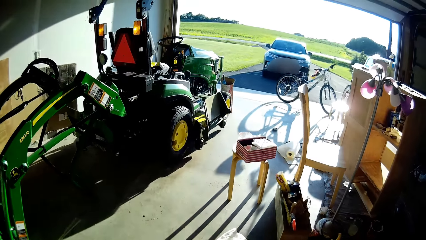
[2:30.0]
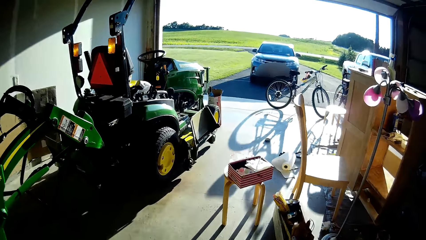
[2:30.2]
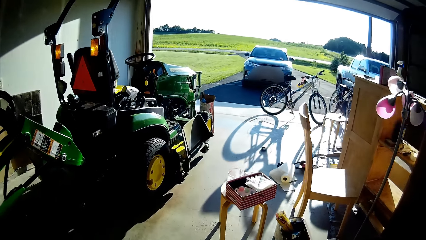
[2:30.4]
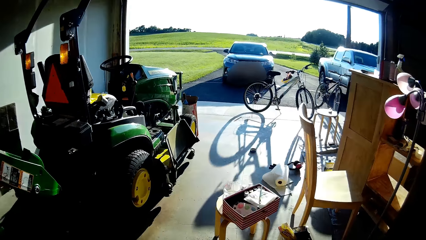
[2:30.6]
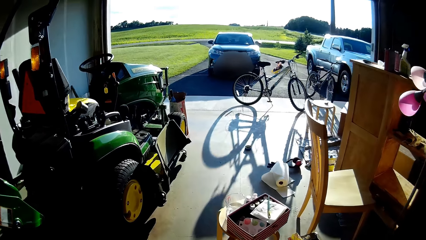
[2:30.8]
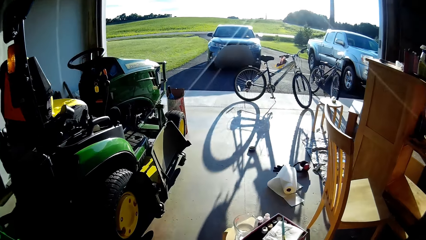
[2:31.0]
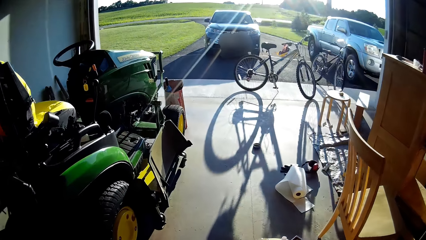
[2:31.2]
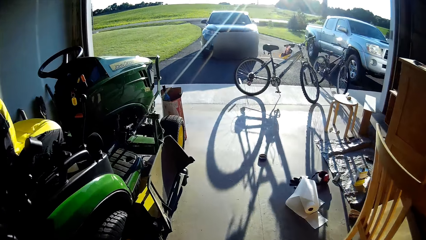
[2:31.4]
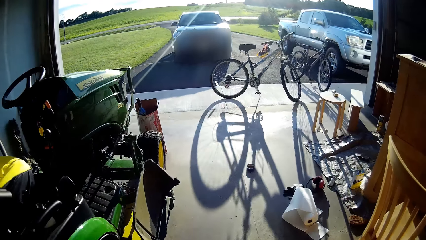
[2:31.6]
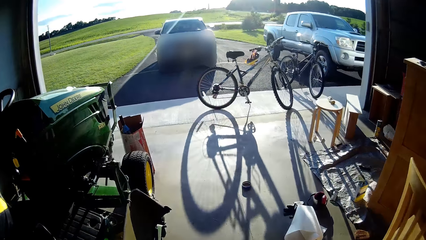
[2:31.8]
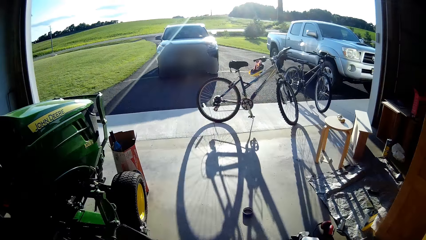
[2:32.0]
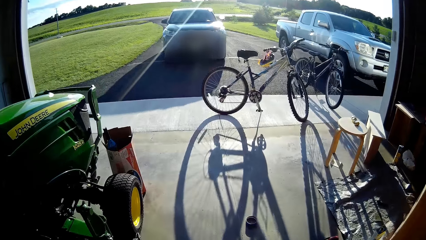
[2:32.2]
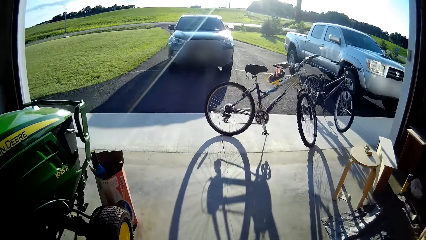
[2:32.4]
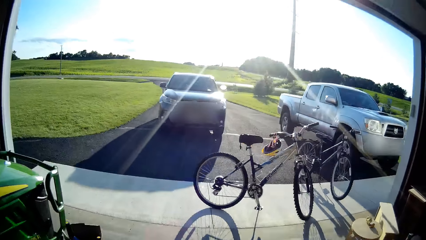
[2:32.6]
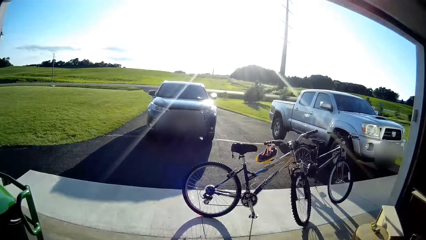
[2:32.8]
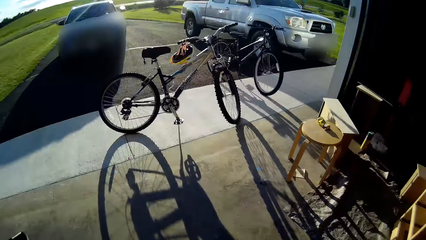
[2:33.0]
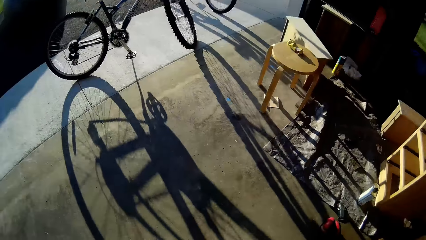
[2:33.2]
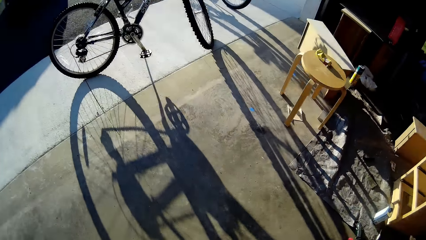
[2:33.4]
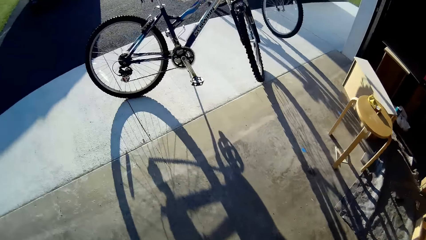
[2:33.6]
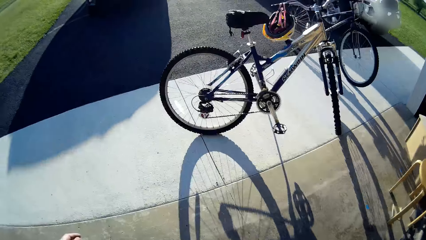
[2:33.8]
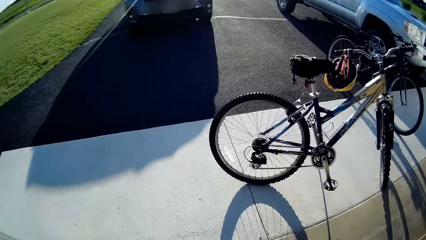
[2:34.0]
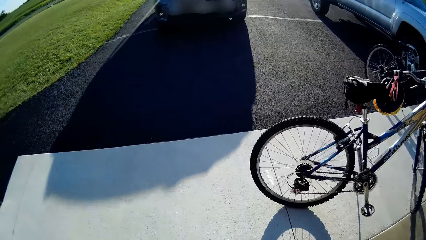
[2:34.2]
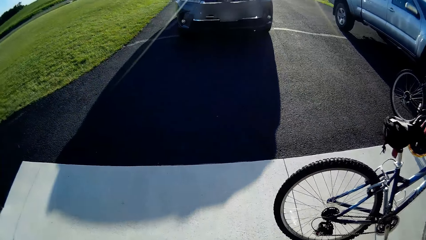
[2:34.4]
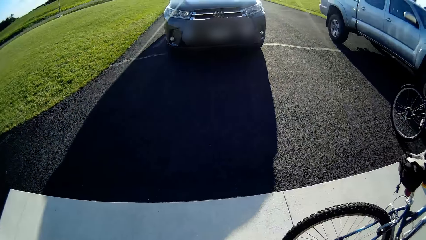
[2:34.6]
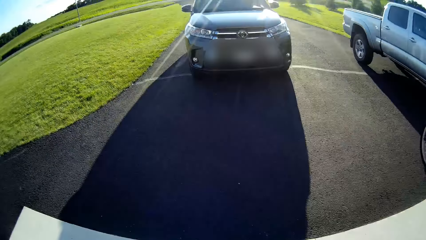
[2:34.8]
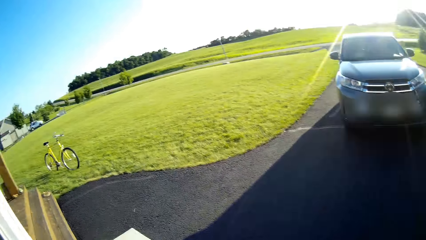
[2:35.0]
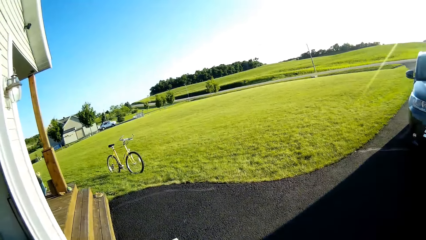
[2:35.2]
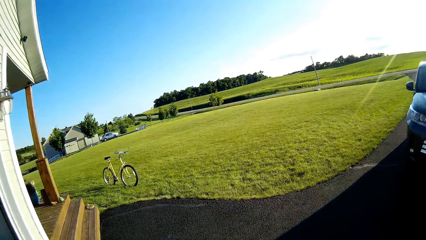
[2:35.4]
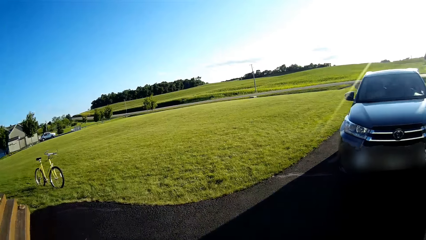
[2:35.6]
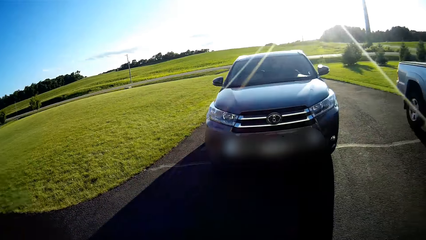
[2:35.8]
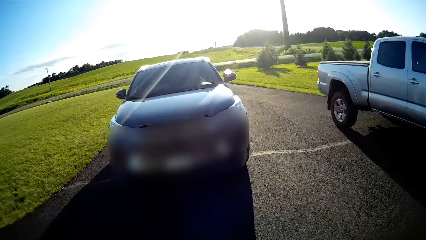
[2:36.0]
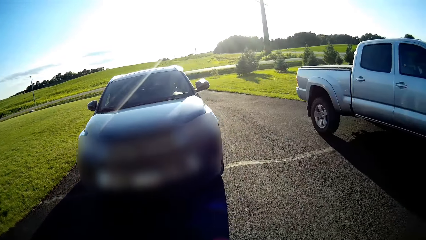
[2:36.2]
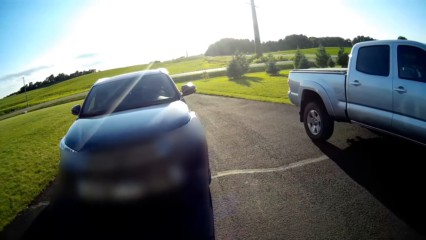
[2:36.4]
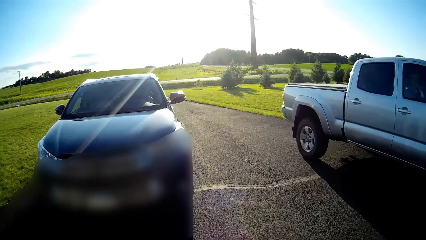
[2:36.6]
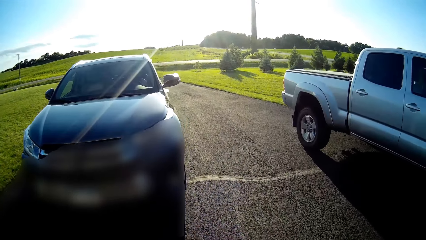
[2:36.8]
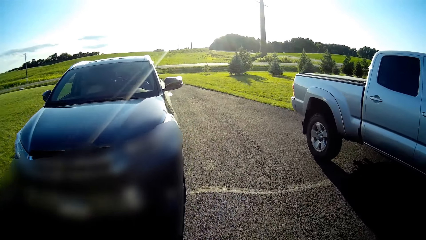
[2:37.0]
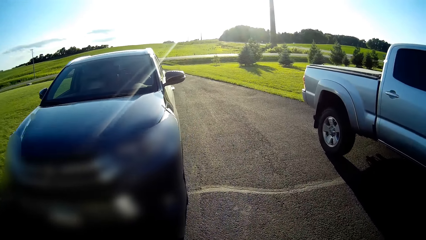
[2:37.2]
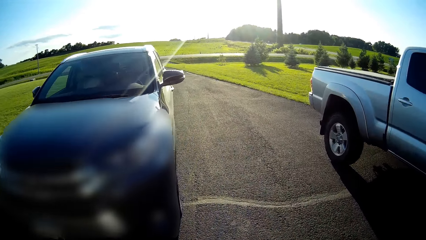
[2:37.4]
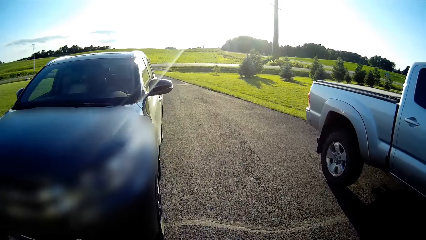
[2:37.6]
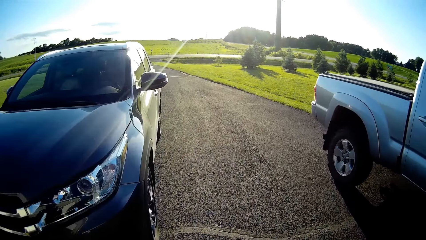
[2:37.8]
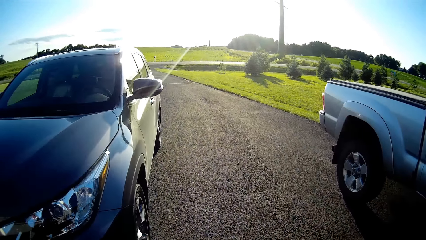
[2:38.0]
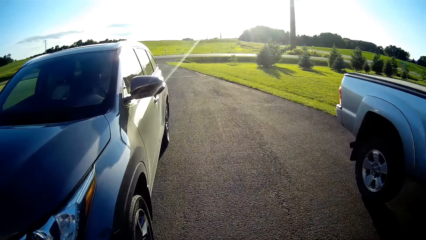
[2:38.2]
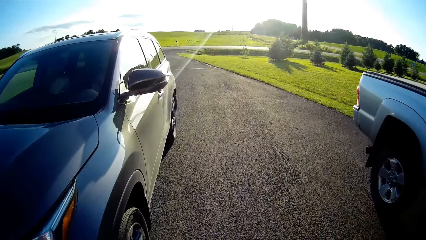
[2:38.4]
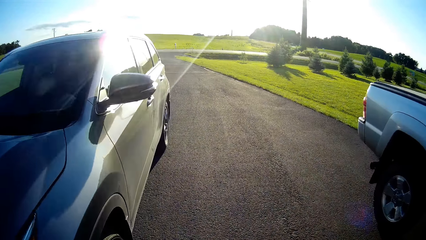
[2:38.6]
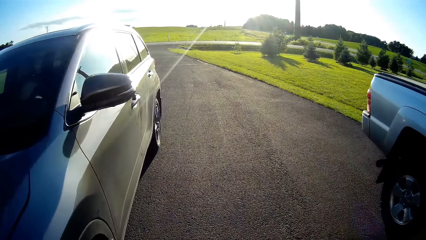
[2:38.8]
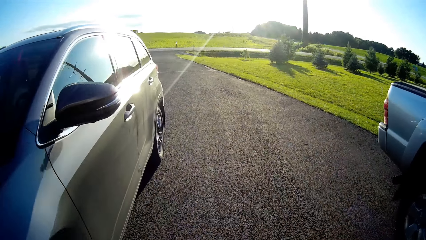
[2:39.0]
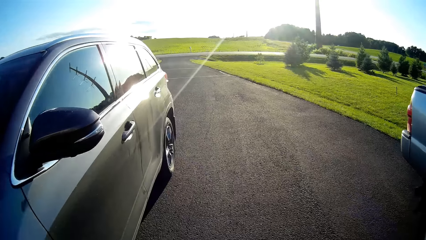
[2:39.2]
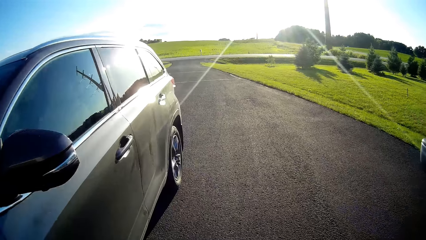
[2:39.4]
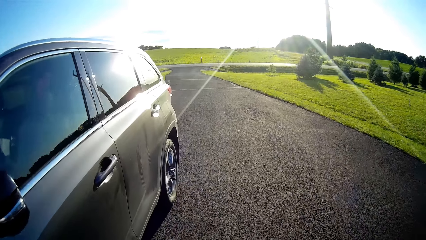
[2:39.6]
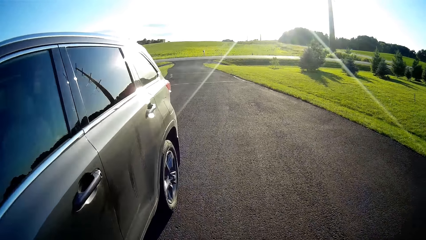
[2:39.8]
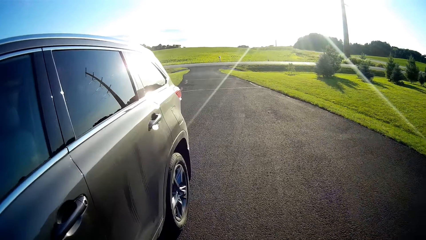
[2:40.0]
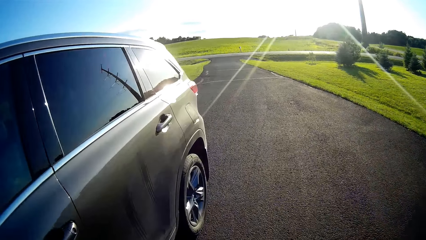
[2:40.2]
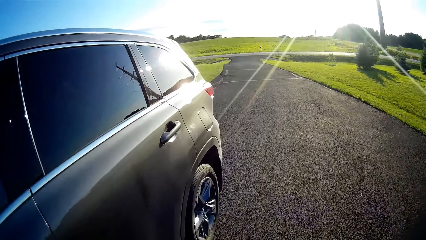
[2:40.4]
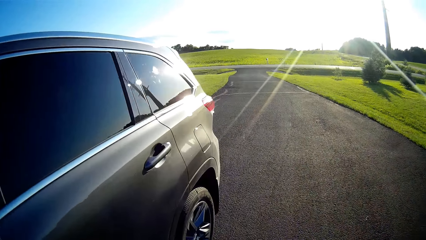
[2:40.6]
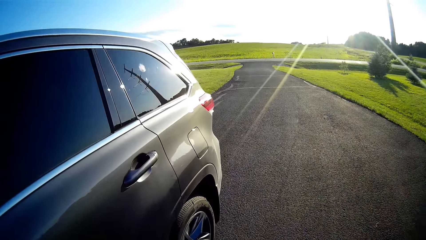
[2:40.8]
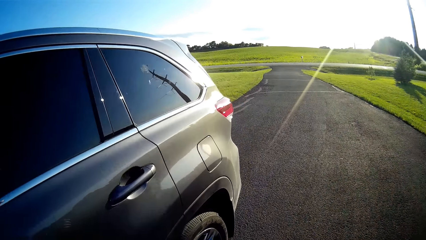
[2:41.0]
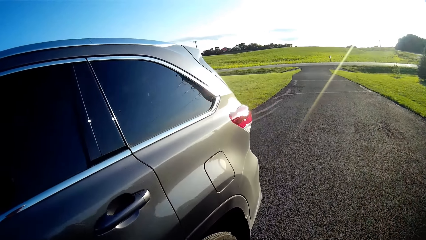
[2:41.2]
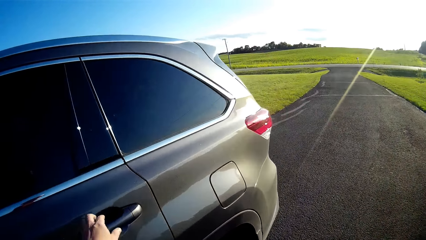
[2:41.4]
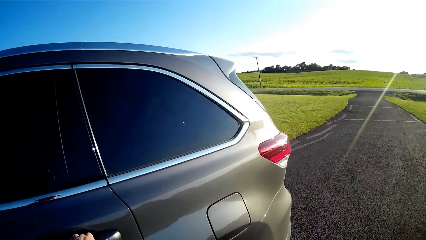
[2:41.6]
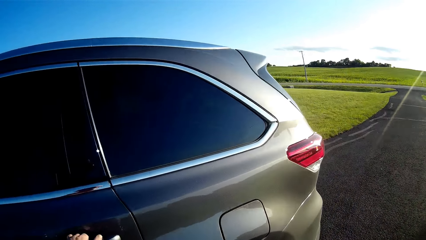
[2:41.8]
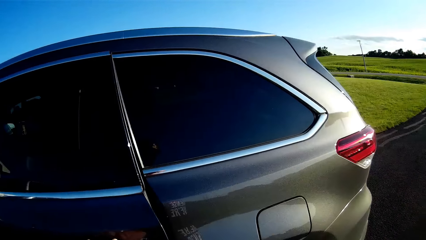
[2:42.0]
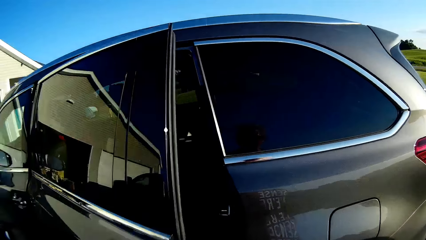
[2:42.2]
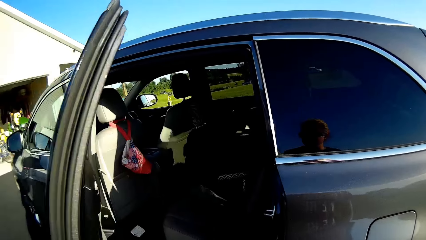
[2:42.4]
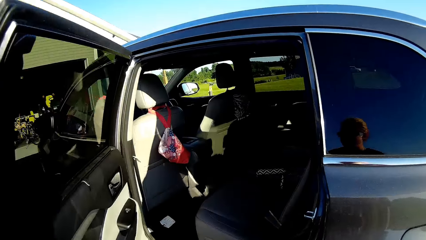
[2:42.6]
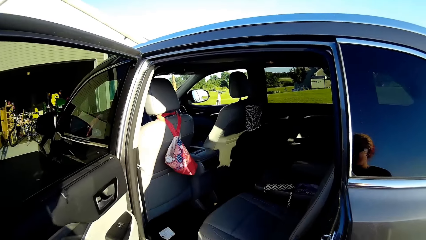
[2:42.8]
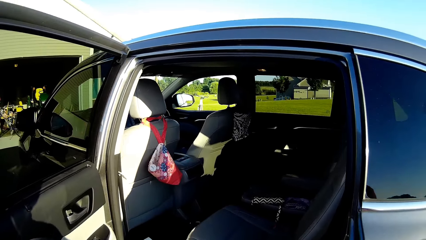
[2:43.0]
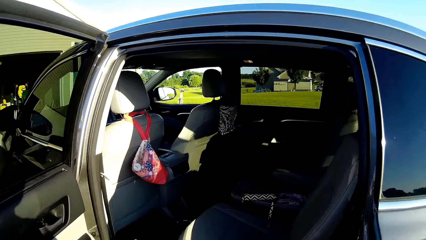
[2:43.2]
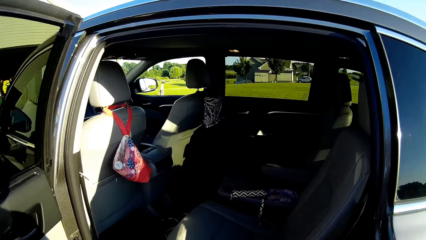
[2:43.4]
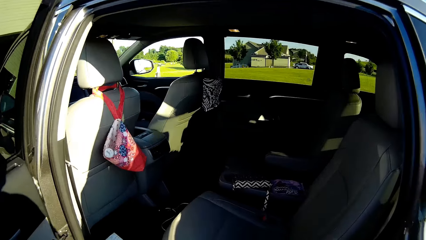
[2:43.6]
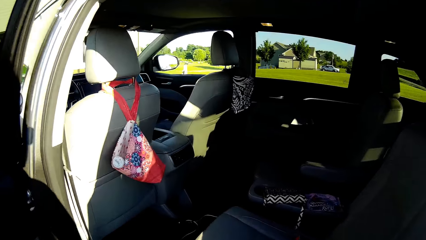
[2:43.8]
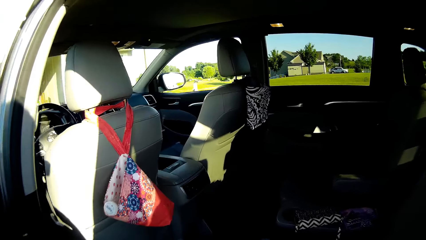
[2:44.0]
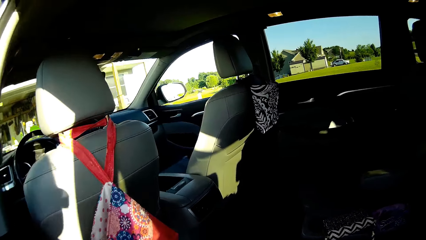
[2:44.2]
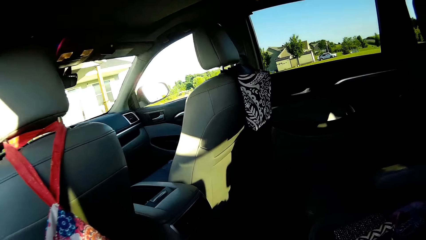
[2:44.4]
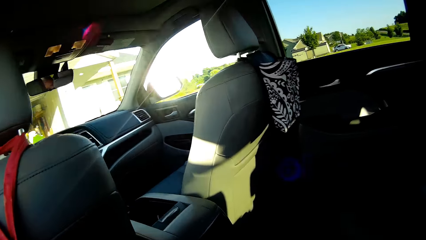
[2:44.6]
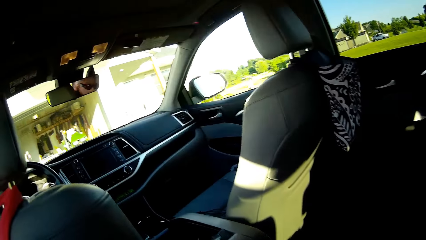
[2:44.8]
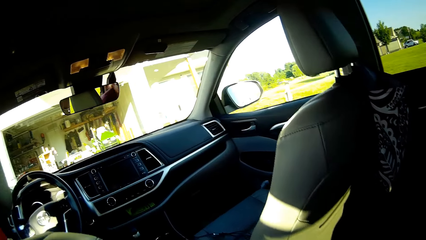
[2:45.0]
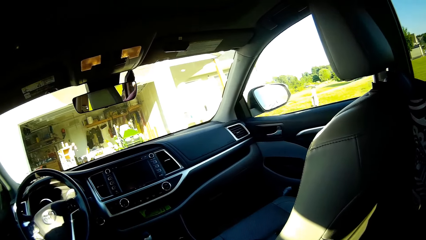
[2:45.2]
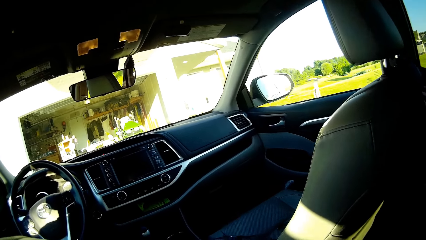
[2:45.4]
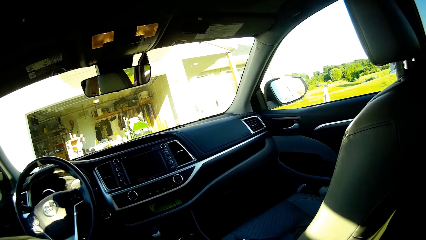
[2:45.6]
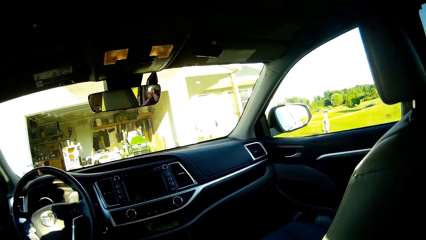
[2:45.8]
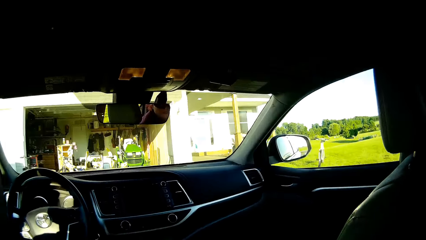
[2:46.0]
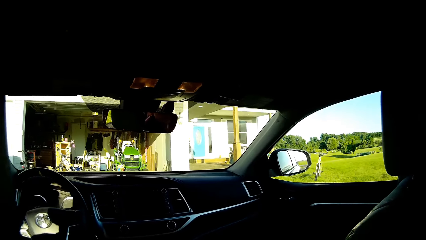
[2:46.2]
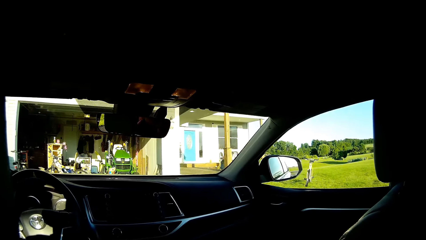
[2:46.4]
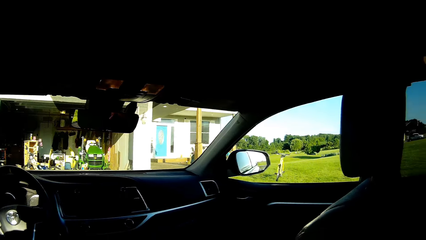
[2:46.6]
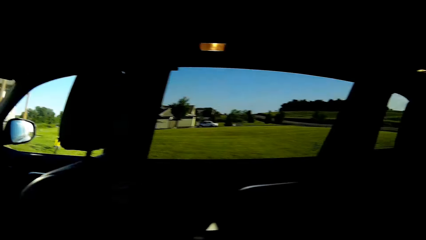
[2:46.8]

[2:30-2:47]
The camera wearer walks outside the house. They walk towards the car. They open the car door. They enter the car.
